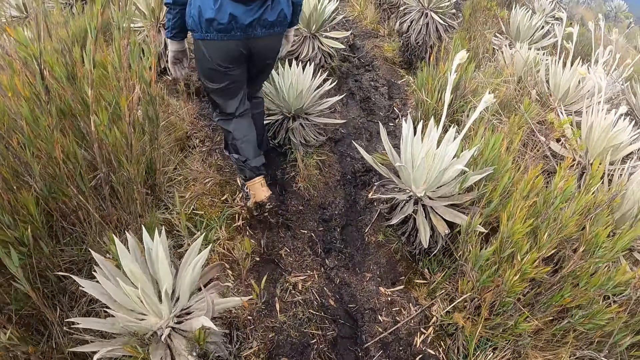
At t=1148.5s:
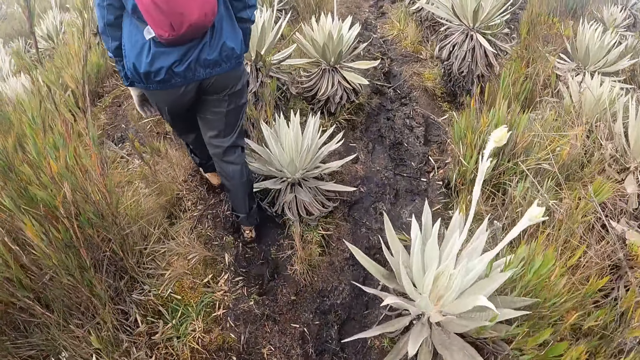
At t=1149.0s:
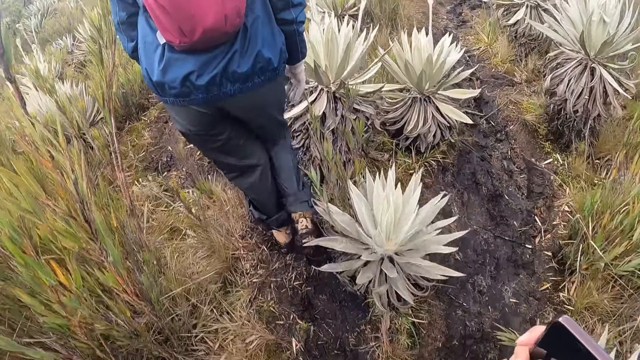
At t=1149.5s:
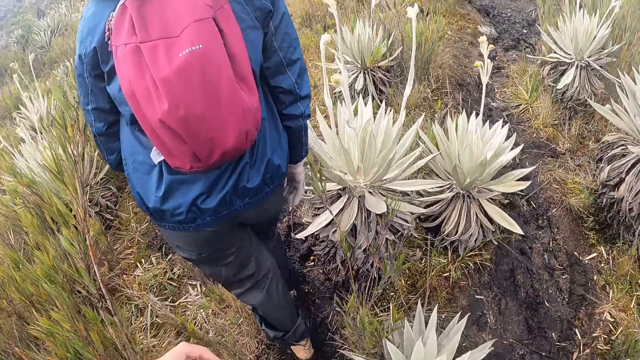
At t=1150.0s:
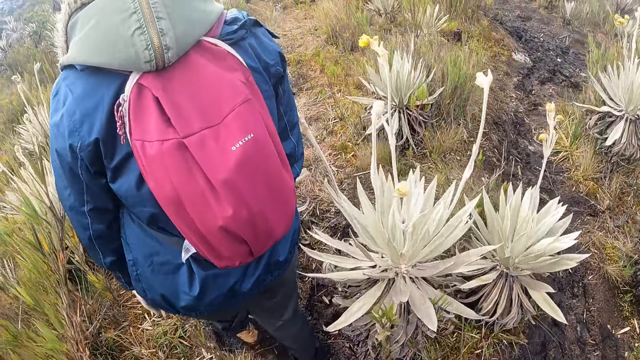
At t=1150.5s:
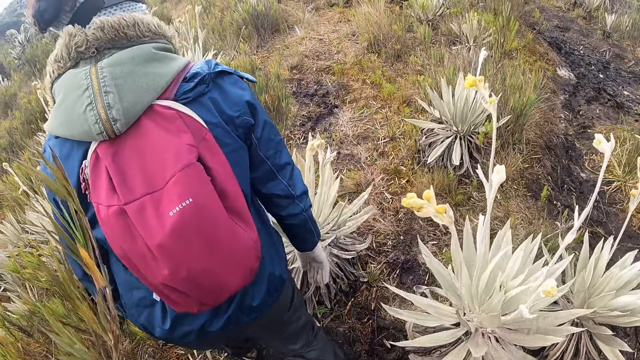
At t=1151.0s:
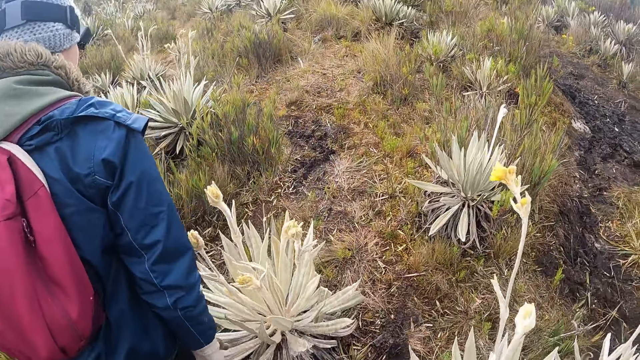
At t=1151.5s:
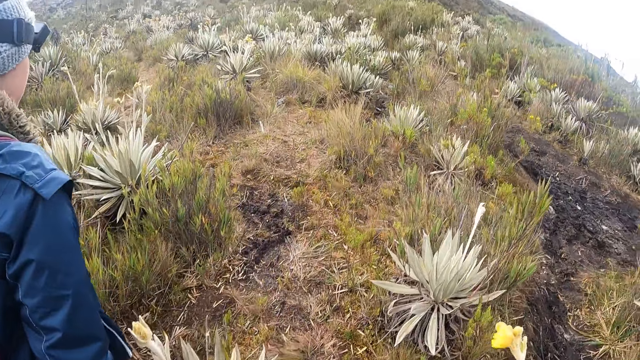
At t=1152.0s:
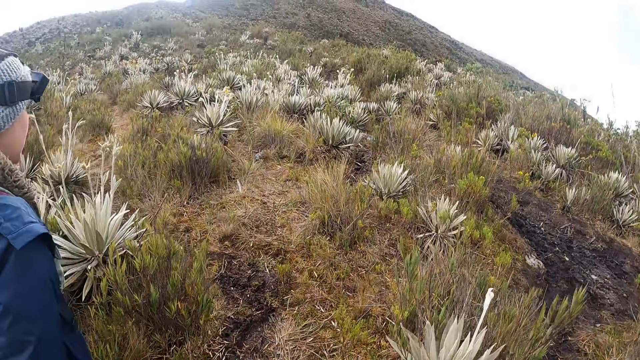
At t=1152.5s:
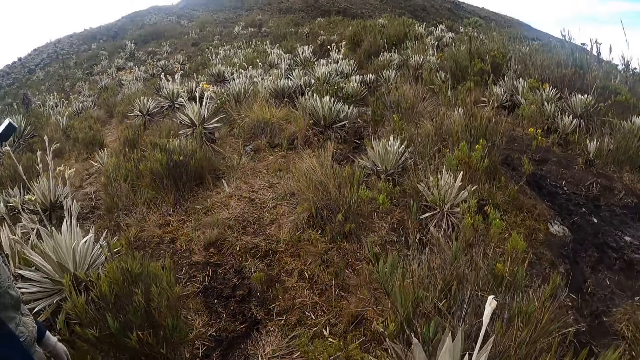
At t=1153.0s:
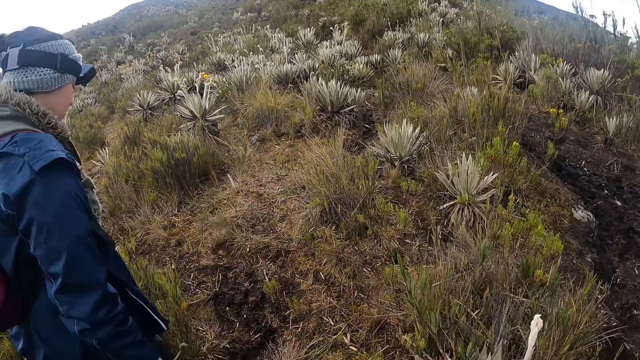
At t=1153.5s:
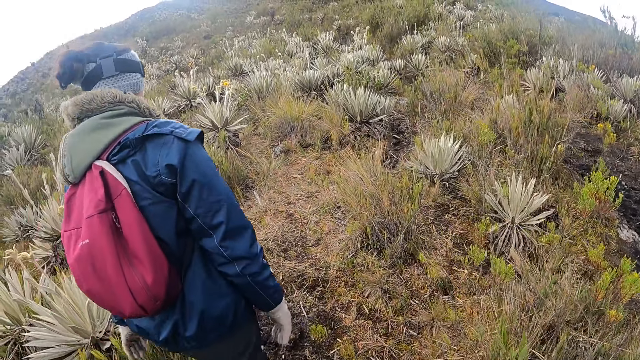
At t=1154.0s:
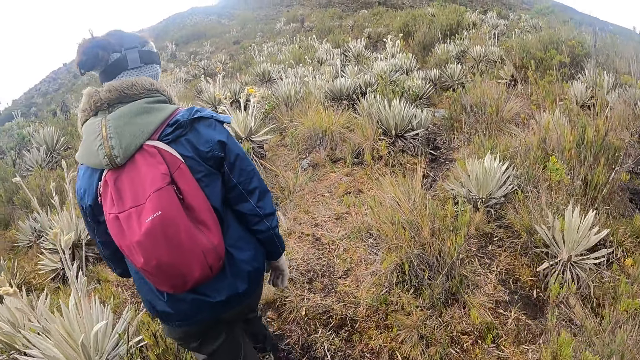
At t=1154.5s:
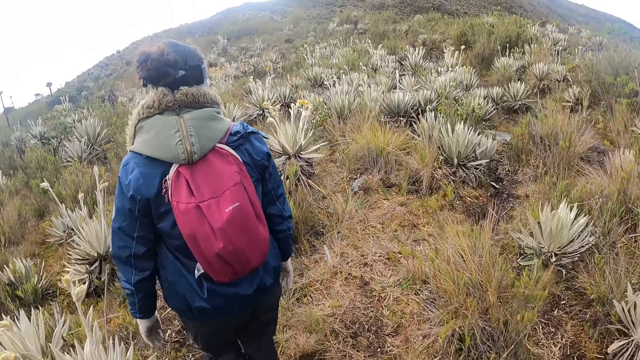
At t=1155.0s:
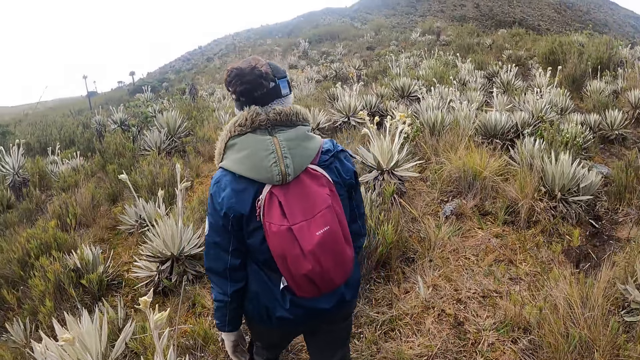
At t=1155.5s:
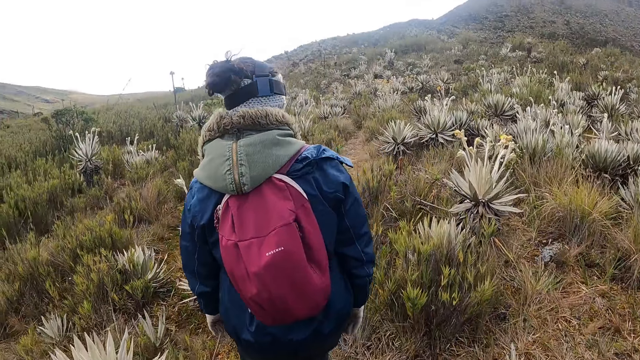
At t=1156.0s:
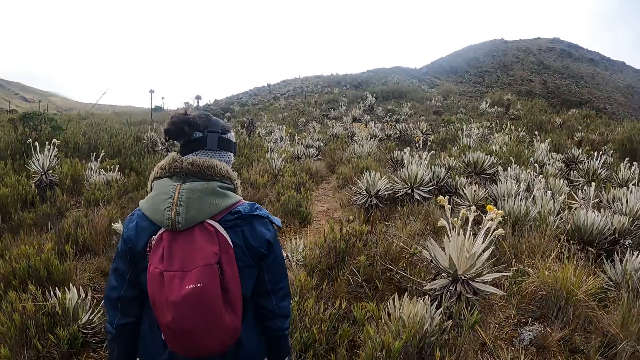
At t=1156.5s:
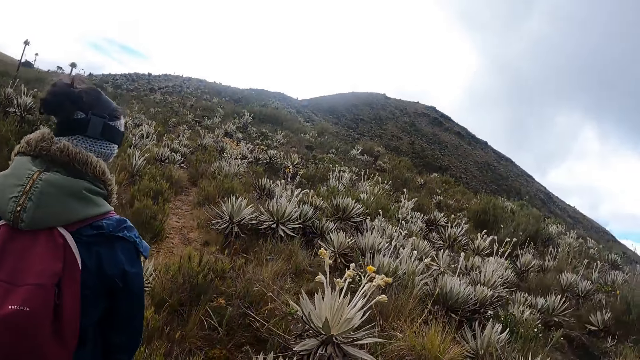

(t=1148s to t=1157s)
The camera wearer walks along the shrubs.

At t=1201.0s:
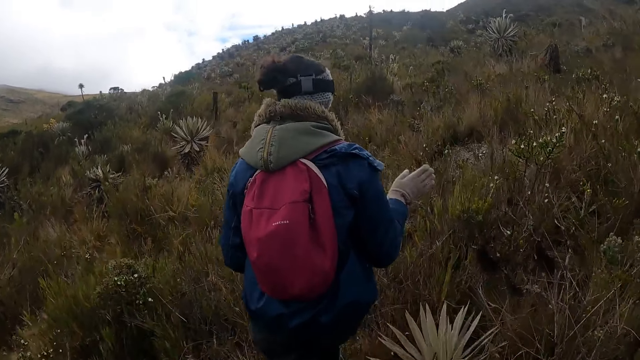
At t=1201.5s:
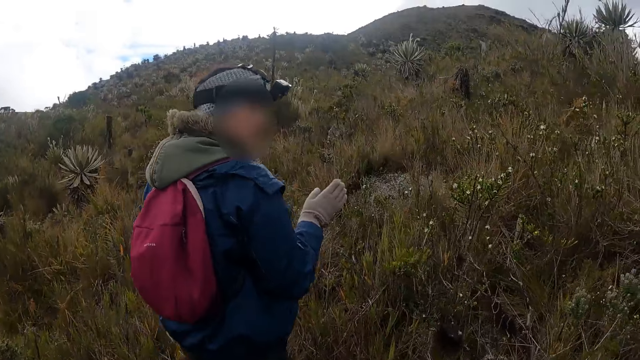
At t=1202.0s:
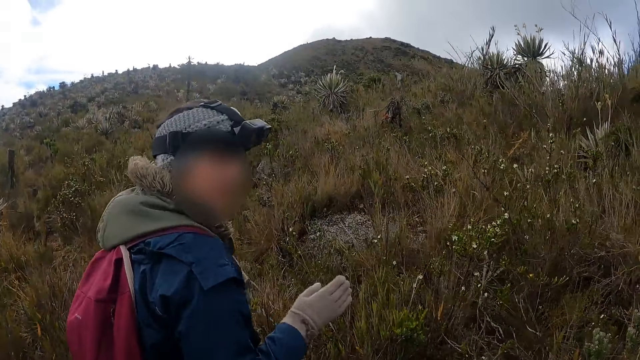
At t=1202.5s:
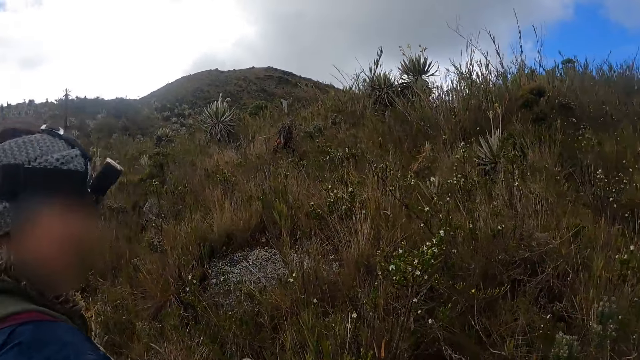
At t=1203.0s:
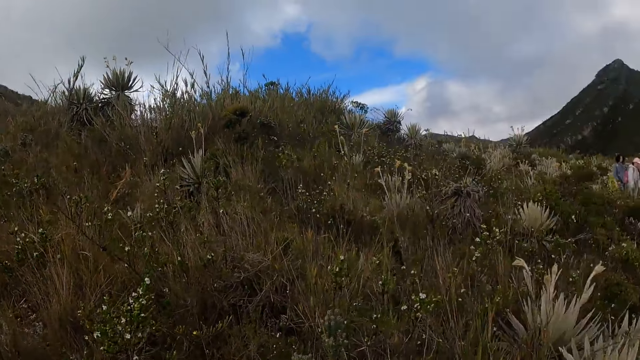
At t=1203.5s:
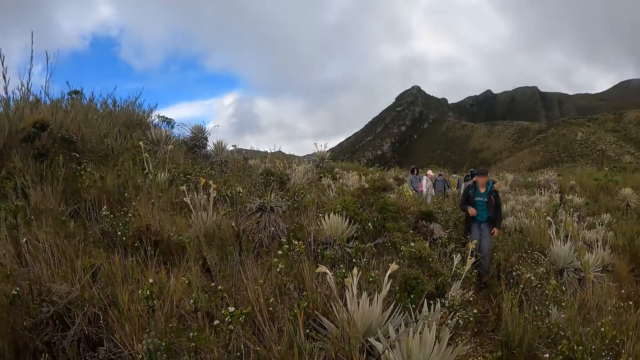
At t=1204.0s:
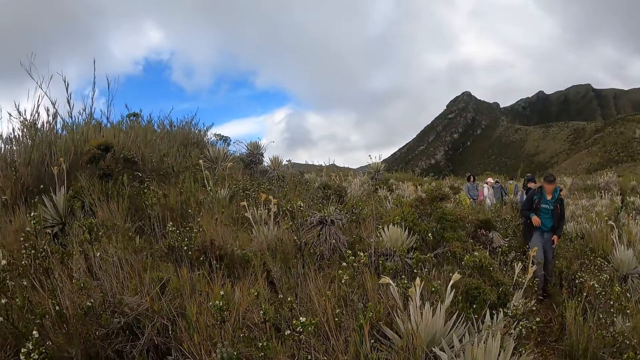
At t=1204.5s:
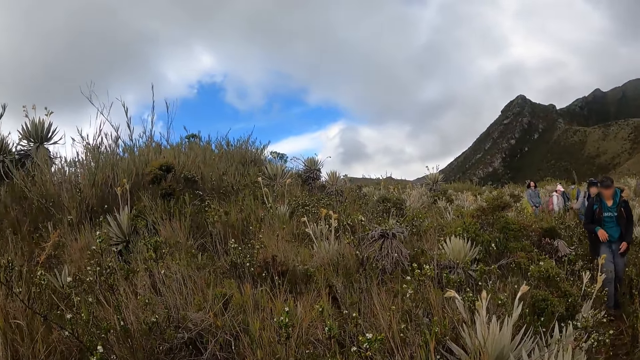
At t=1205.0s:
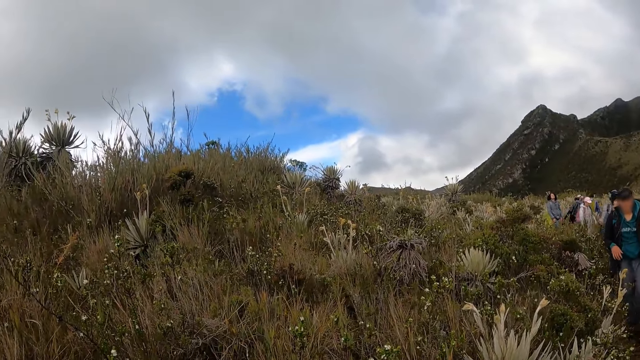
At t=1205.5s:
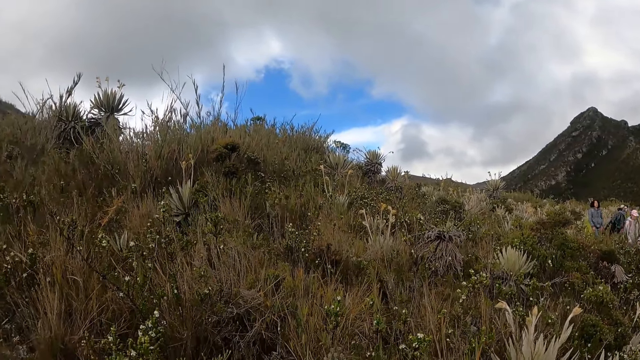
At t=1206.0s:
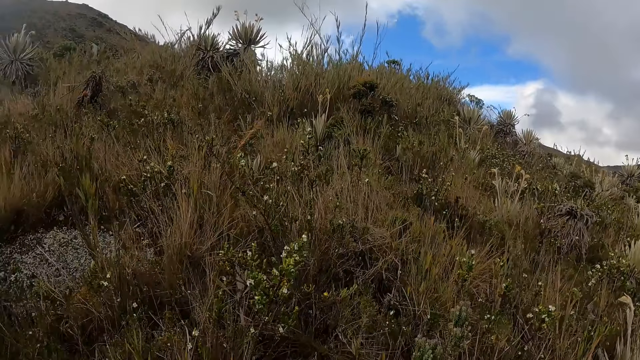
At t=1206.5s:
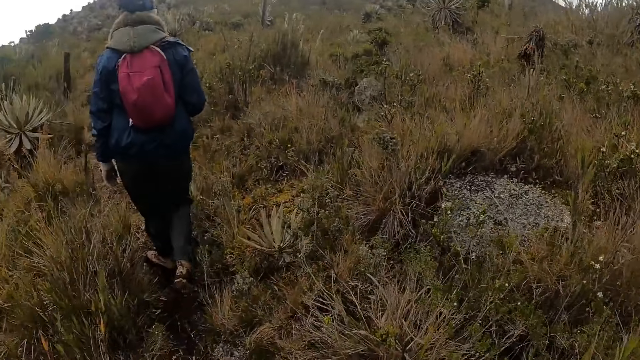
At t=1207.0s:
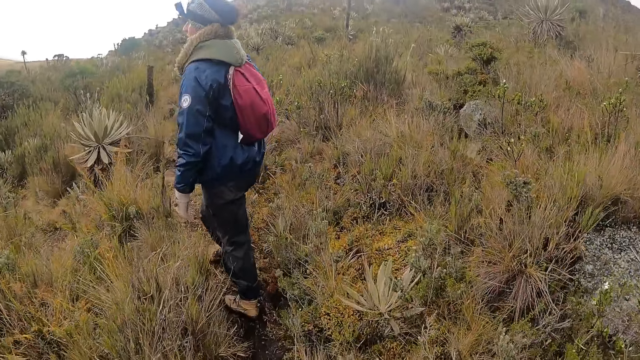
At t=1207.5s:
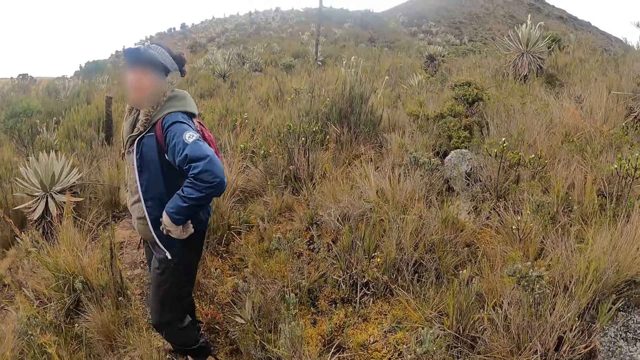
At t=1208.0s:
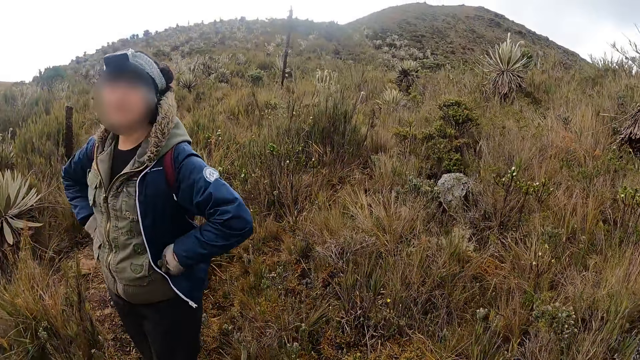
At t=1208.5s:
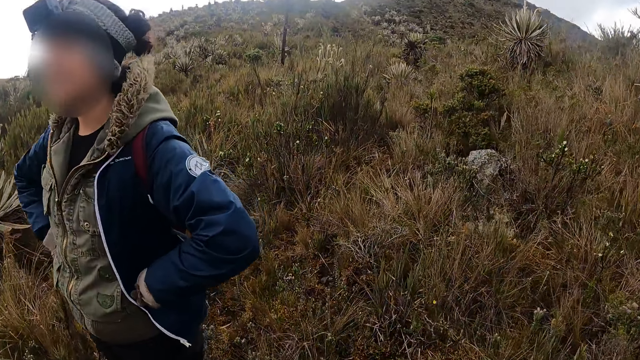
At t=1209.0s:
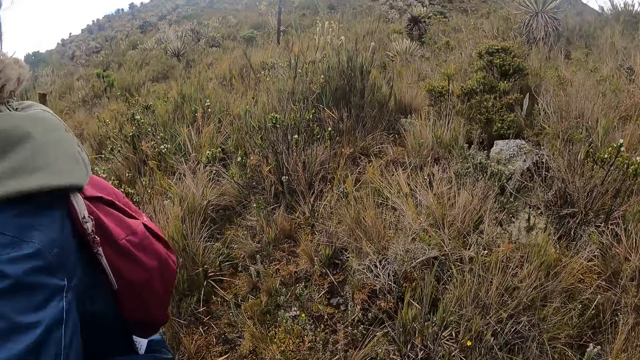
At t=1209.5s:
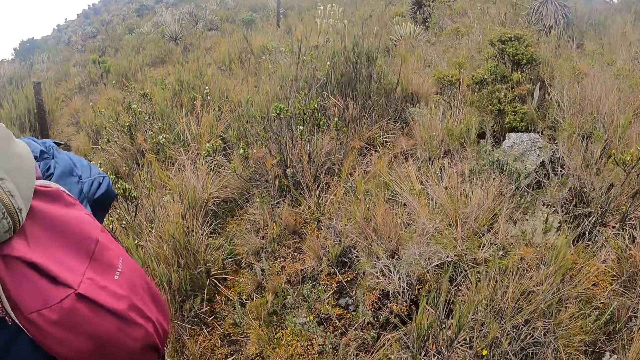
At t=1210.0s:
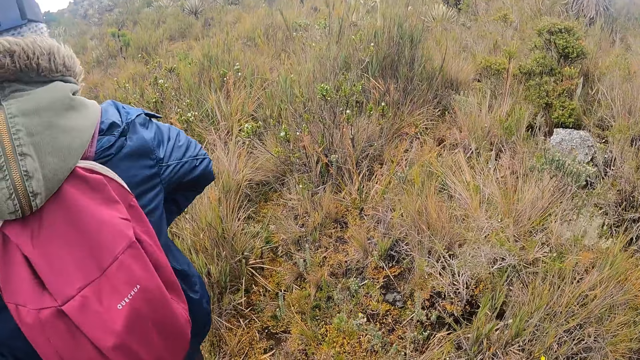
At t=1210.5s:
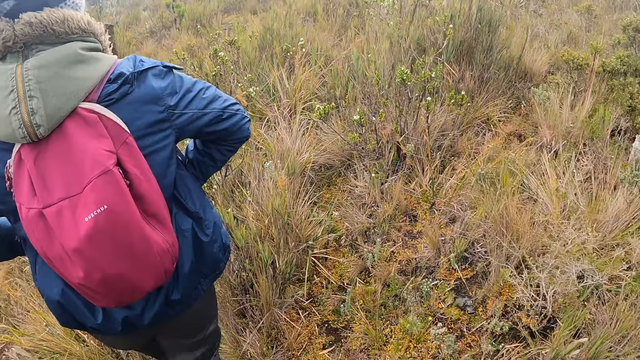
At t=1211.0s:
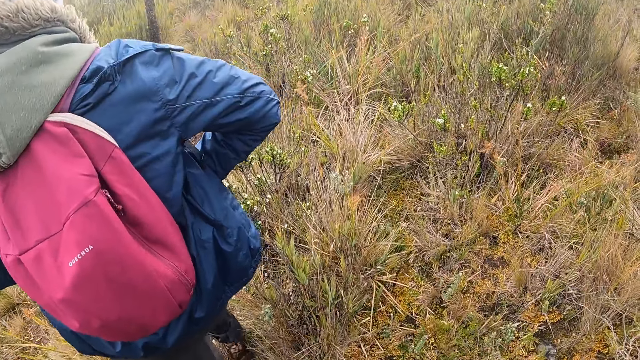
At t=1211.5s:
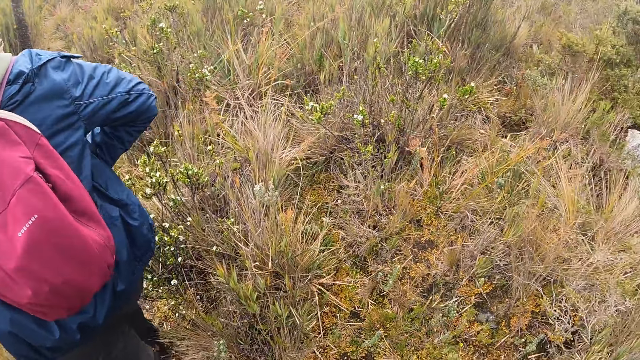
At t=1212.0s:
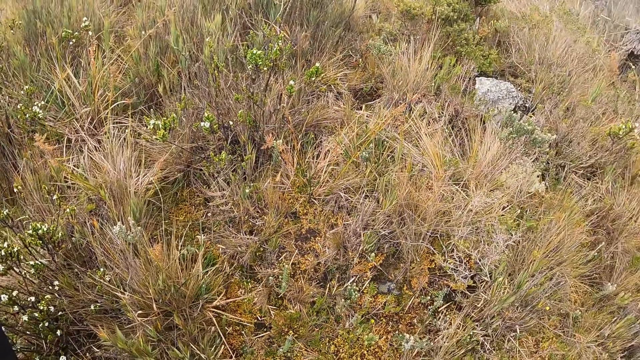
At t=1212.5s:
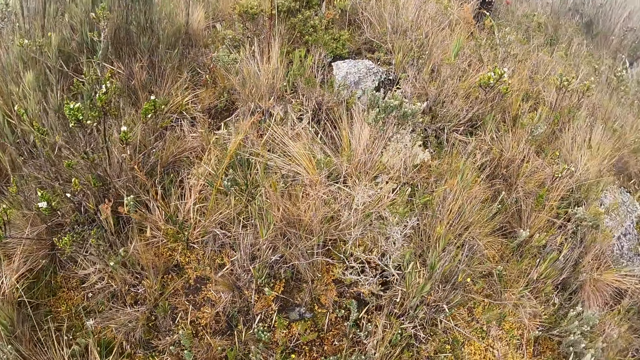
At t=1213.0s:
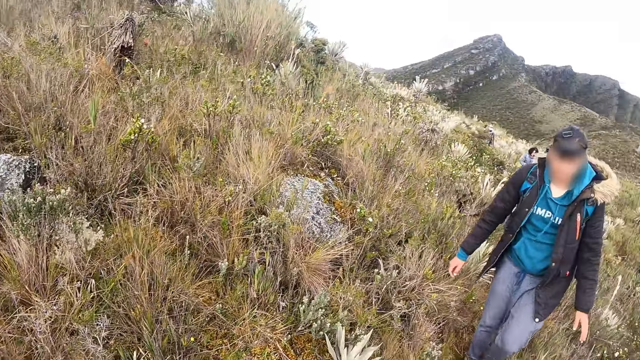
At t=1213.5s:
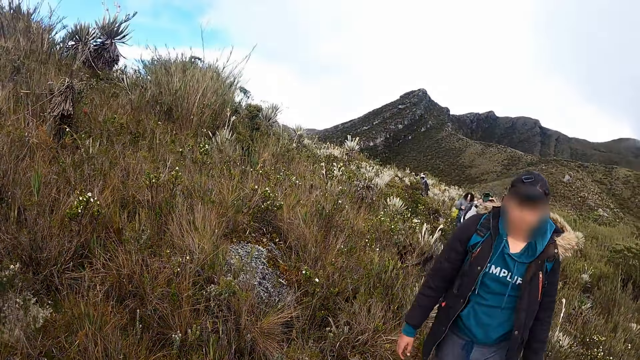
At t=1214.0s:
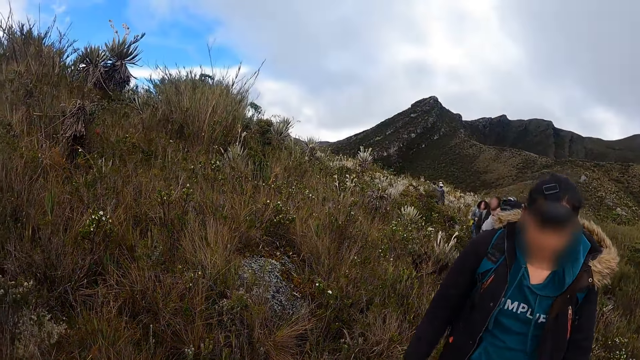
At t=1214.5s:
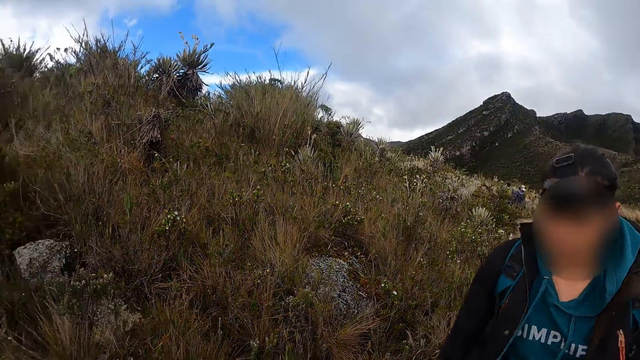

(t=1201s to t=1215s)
The man walks through the bushy hill. The woman walks through the bushy hill and stops walking in the bushy hill. The man walks through the bushy hill.
